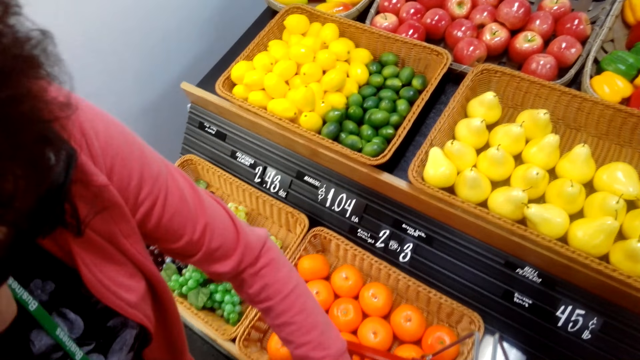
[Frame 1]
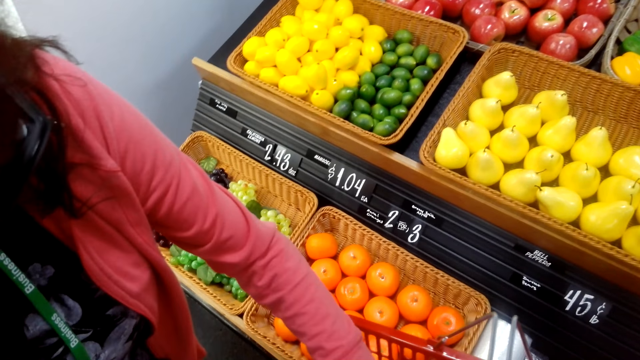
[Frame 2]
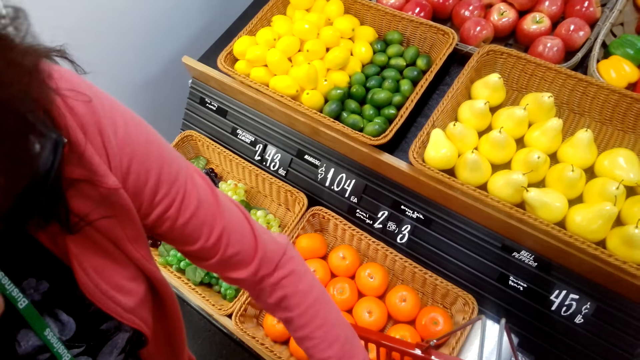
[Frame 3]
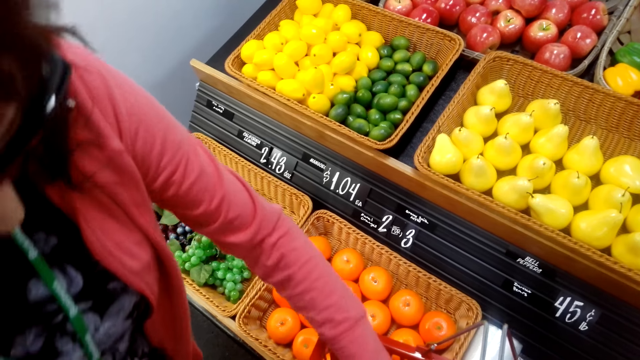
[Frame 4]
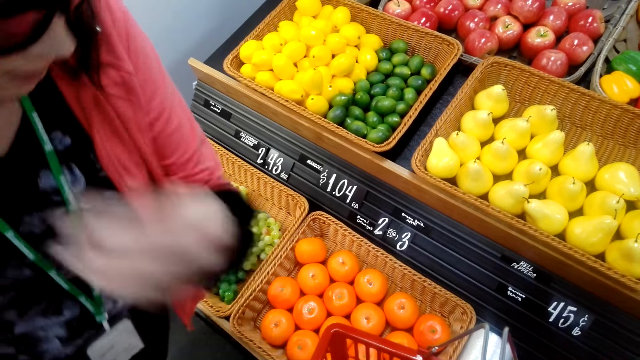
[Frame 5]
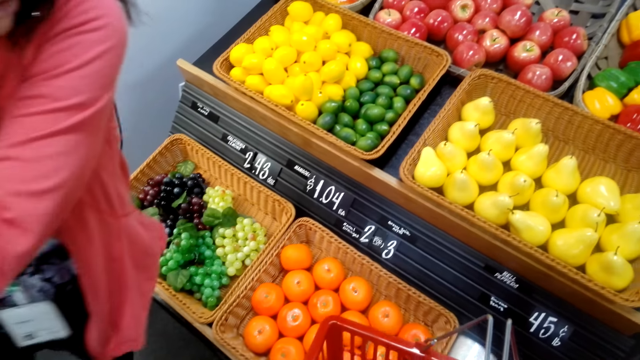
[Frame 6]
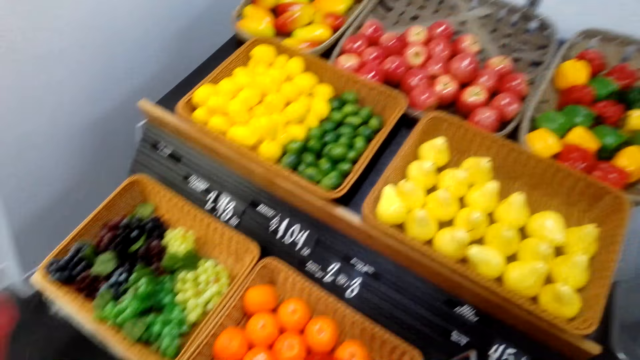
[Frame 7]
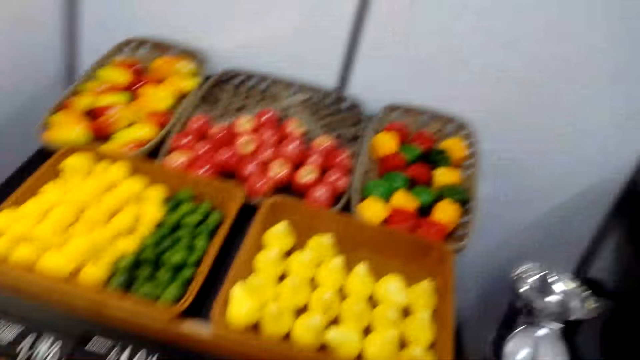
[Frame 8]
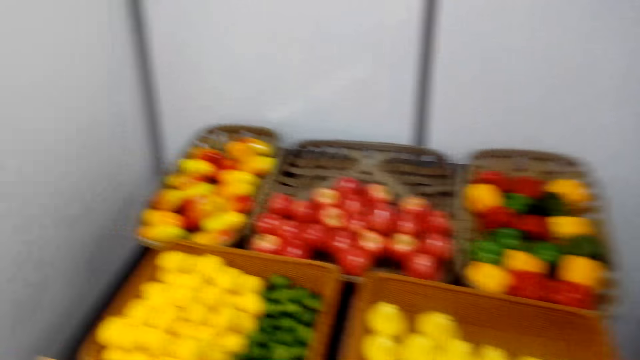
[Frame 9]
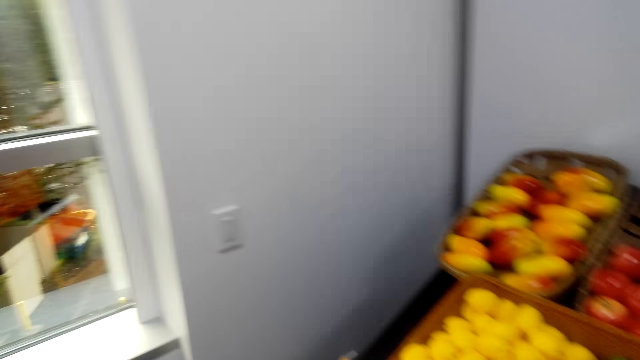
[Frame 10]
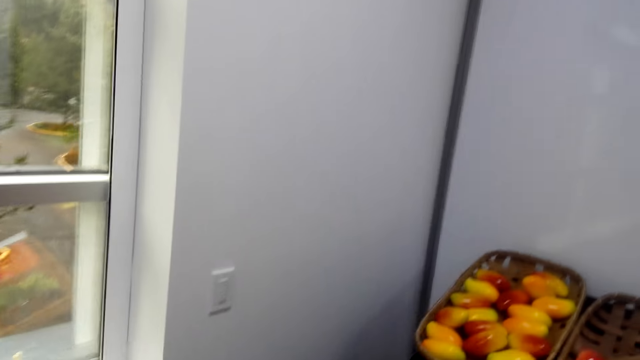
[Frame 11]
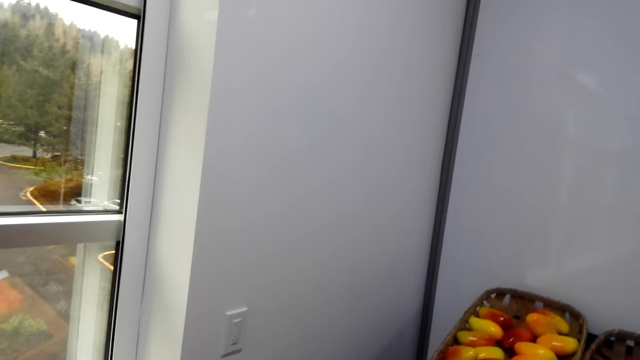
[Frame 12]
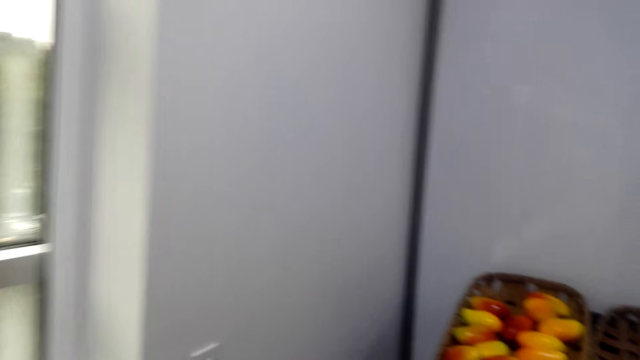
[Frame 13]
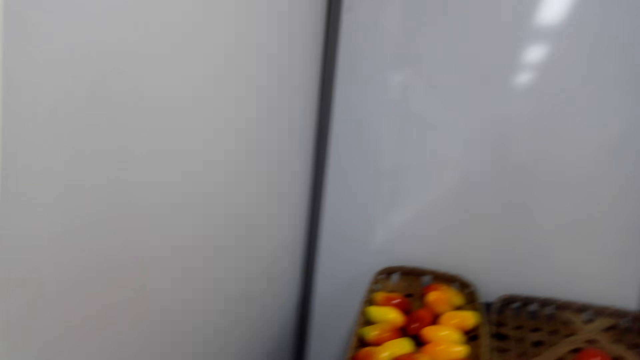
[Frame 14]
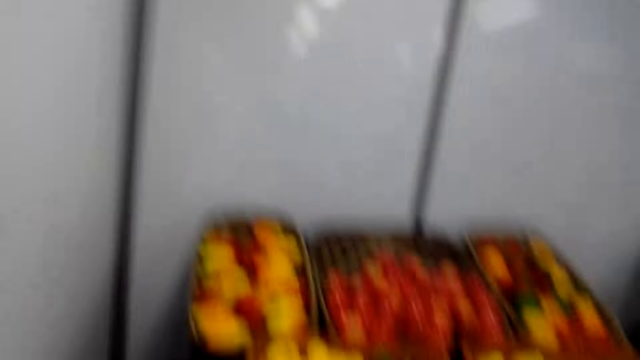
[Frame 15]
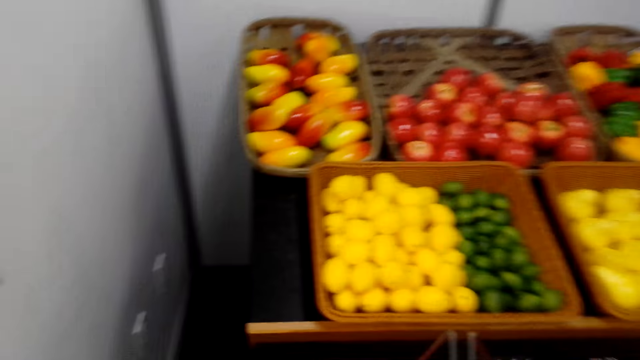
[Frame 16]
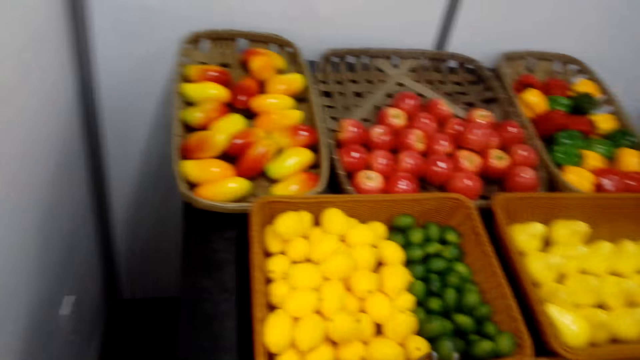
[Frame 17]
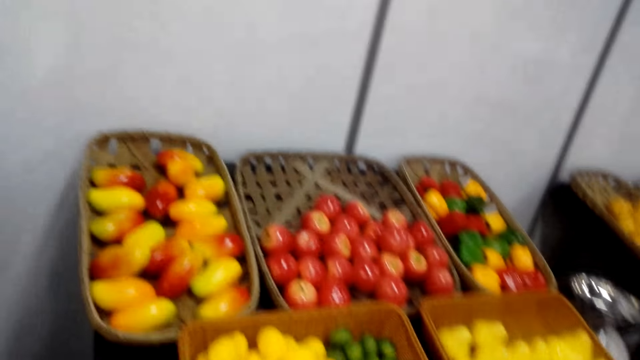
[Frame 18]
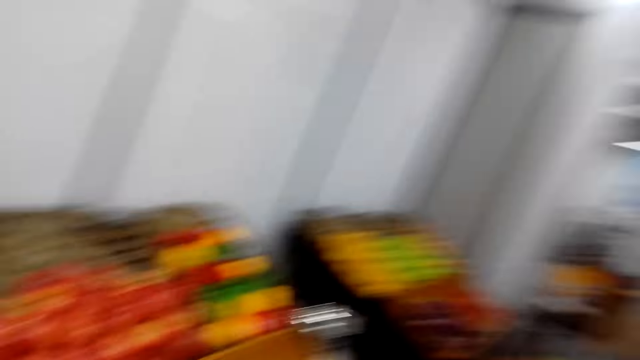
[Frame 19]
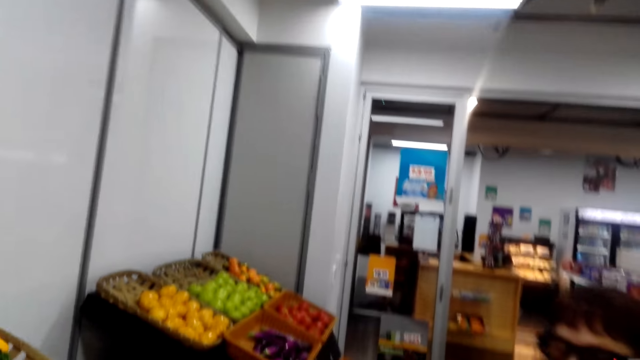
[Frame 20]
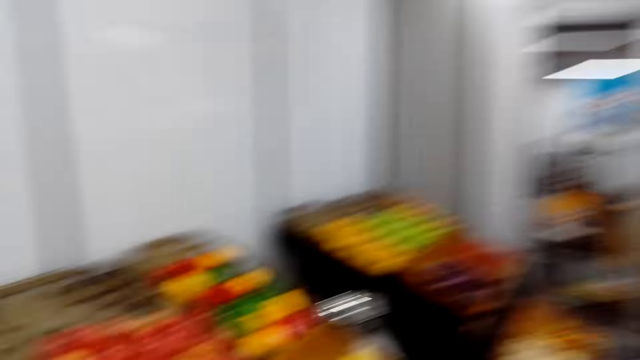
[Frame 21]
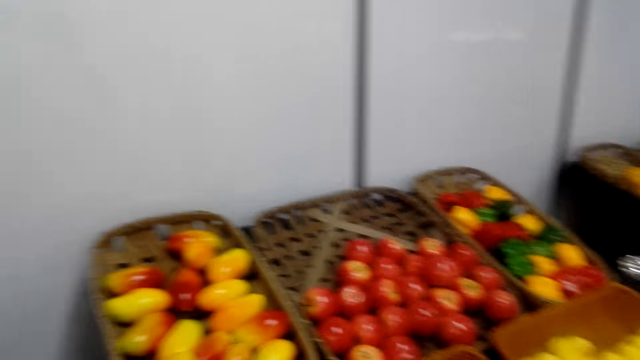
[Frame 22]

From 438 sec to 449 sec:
The camera wearer talks with a woman. The woman talks with the camera wearer. The woman moves her hand. The camera wearer talks with the woman. They move beside the fruits. The woman talks with the camera wearer. The camera wearer converses to the woman. The woman talks with the camera wearer. The camera wearer looks at the woman.

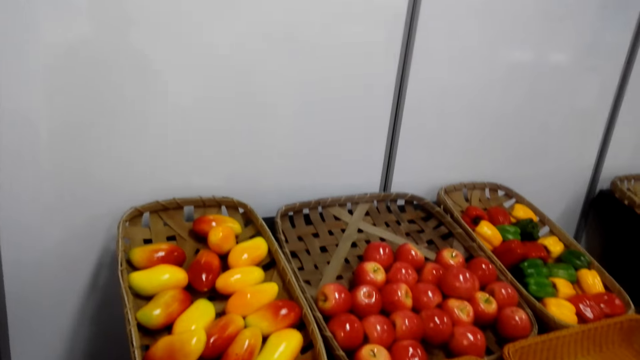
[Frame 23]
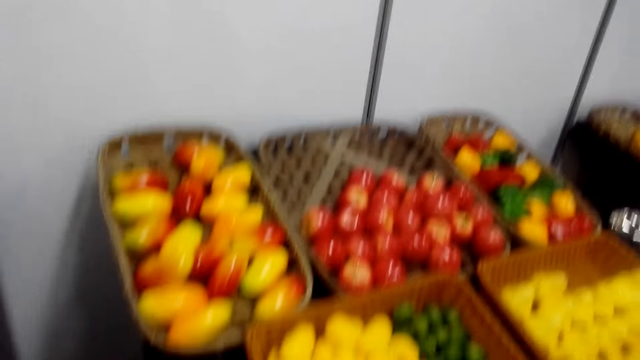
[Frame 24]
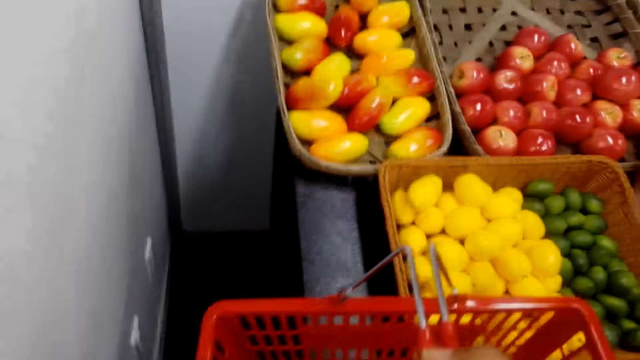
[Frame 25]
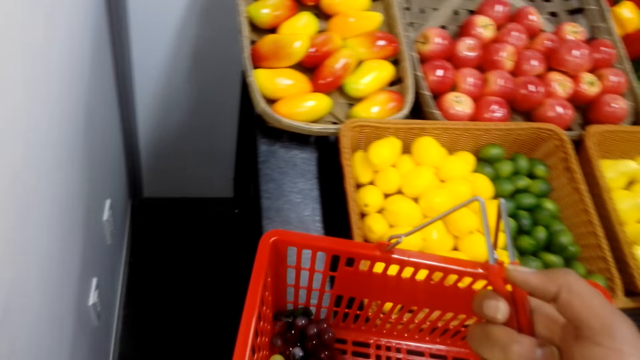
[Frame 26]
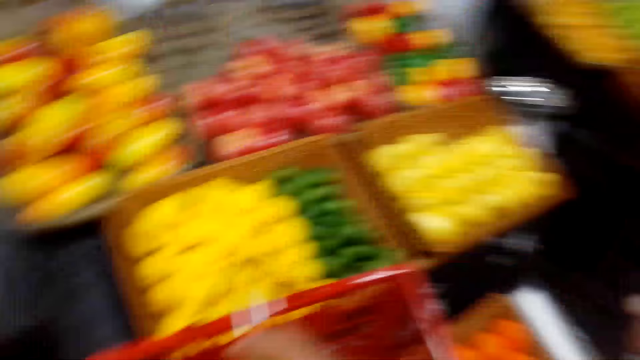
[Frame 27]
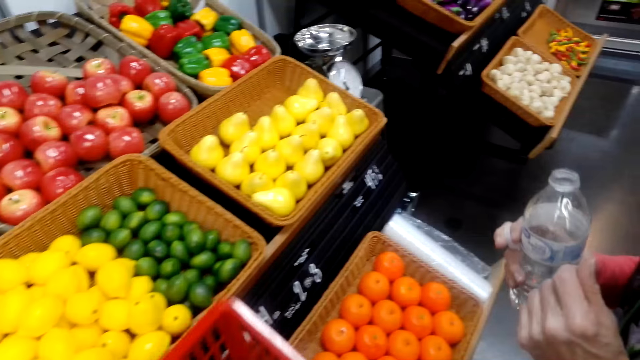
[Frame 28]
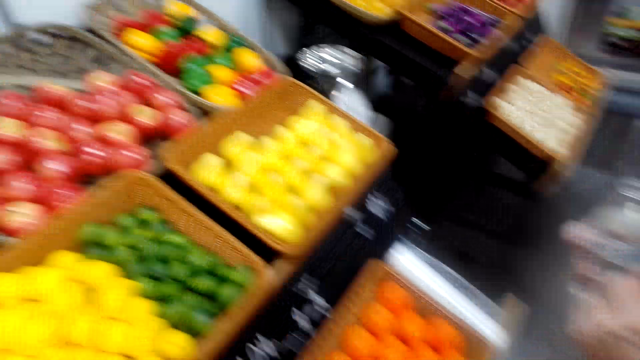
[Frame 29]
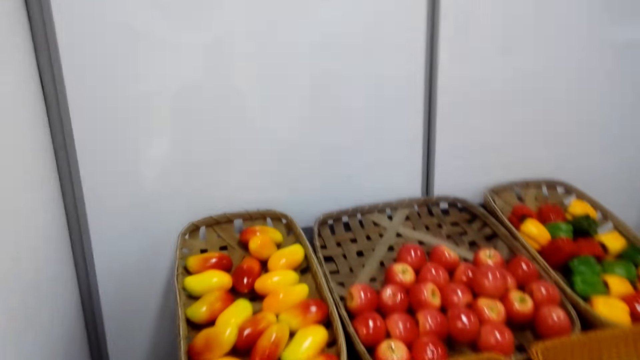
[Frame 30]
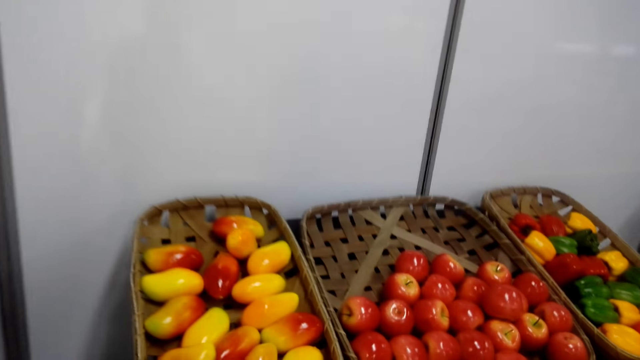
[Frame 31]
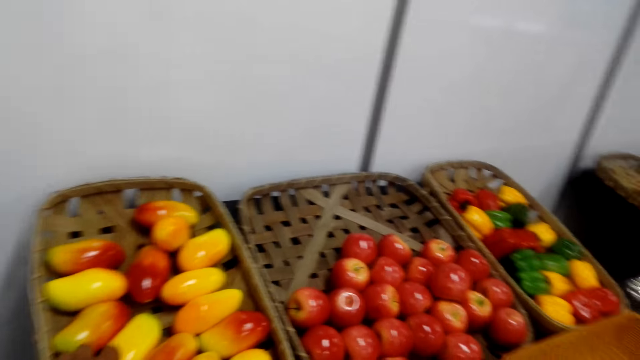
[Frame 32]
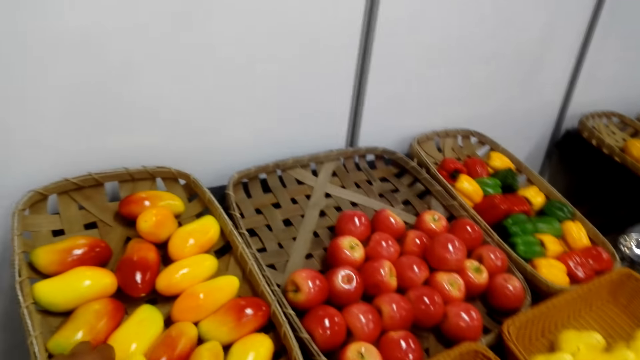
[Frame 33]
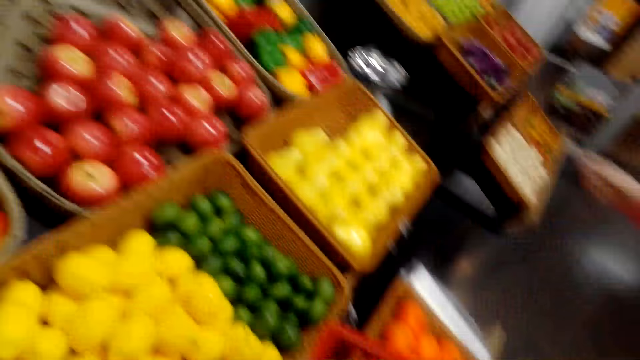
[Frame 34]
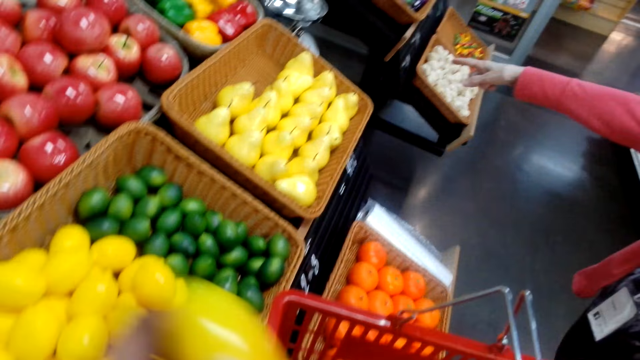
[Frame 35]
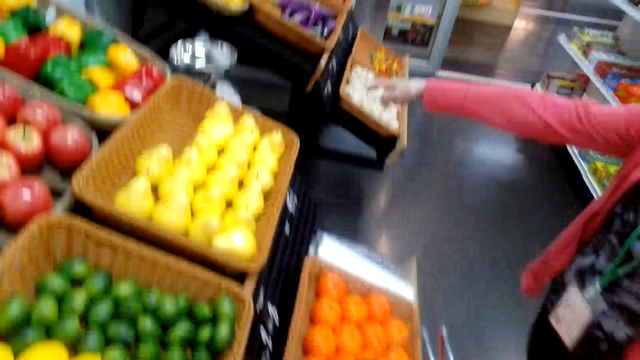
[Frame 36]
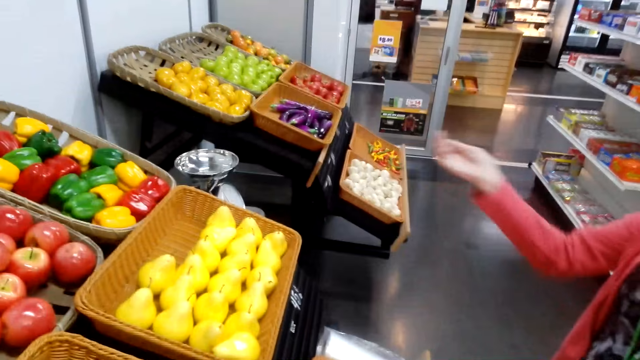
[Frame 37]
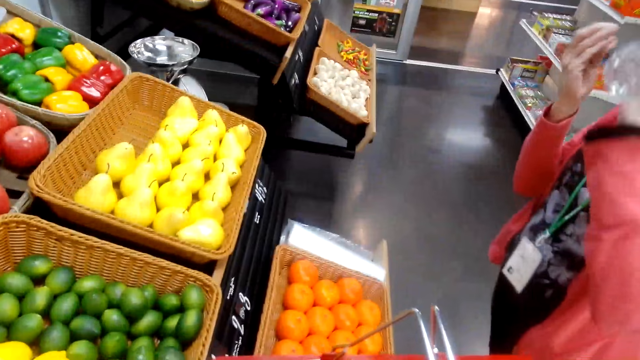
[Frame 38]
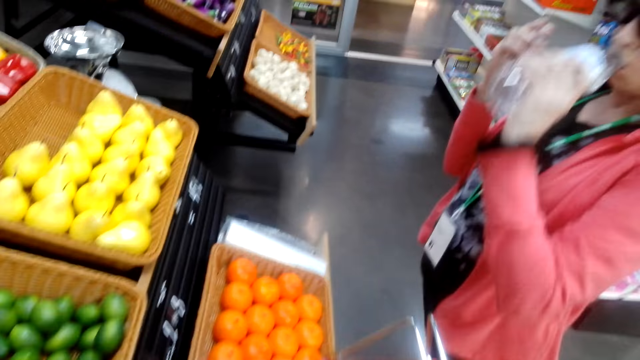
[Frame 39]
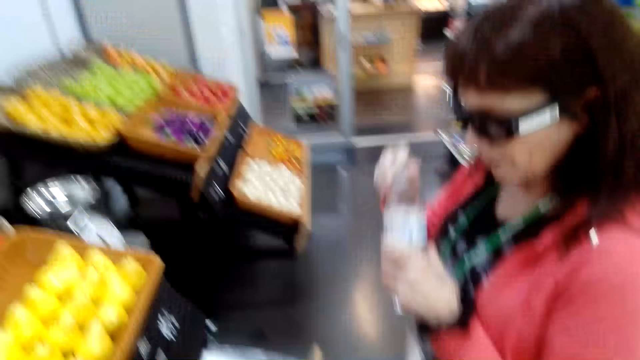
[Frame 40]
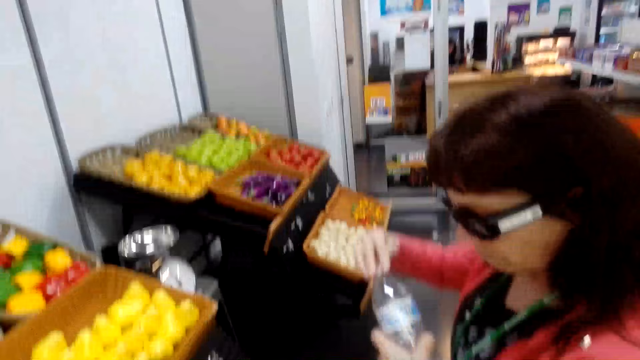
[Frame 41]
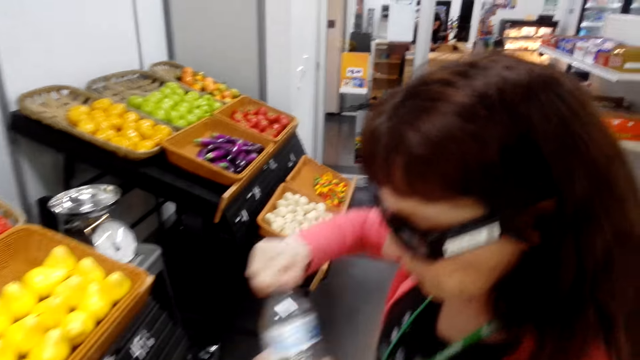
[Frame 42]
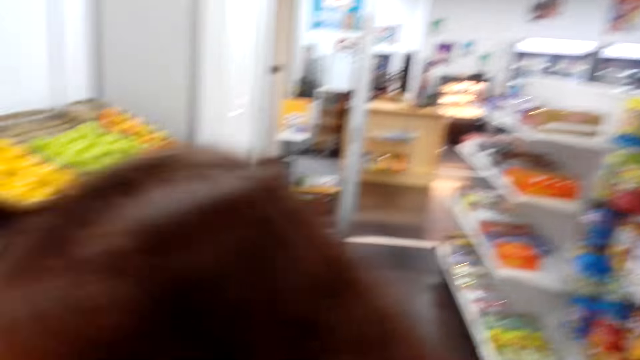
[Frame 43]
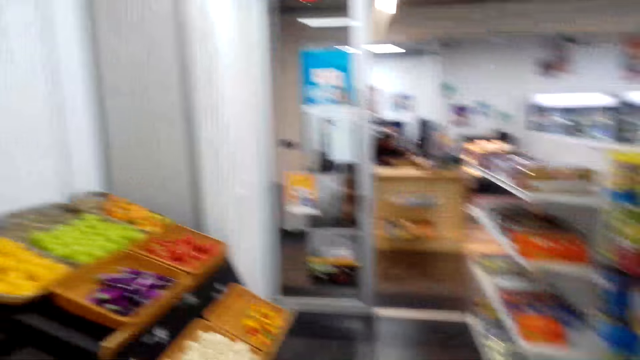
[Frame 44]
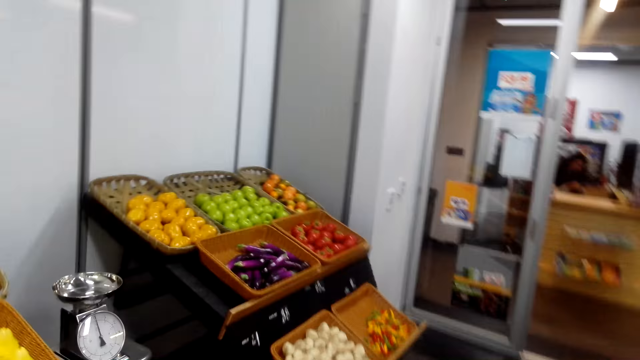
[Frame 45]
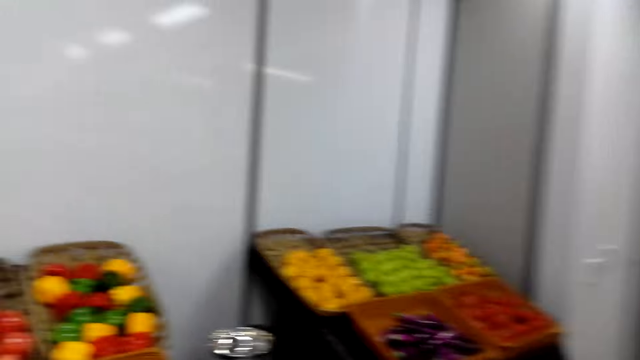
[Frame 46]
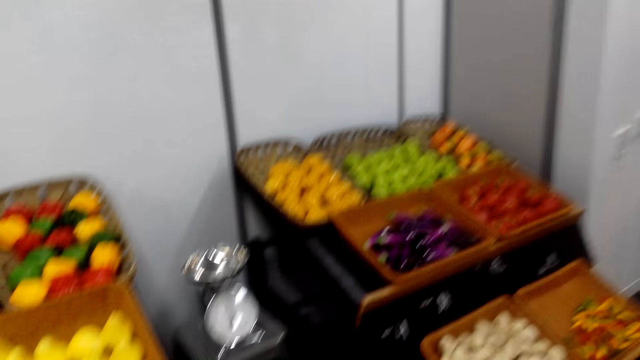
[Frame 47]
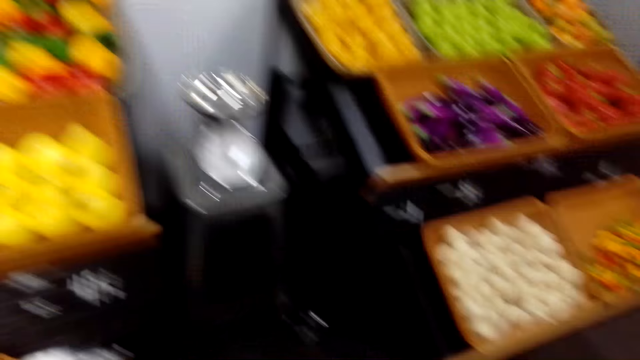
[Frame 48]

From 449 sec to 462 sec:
The camera wearer talks with a woman. The woman converses to the camera wearer. The camera wearer looks at the basket. They carry the shopping bucket. The woman talks with the camera wearer. The camera wearer looks at the woman. The woman drinks water. The camera wearer talks with the woman. They move to the mango basket, and take a mango. The woman converses to the camera wearer. The woman picks up garlic, and points at the fruits. The camera wearer talks with the woman. The woman drinks water, and closes the bottle. The camera wearer converses to the woman. They walk past the woman. The woman talks with the camera wearer.
